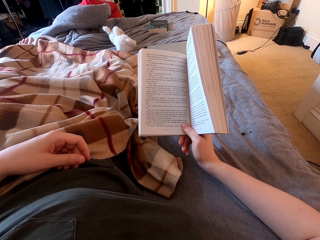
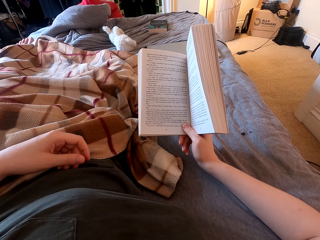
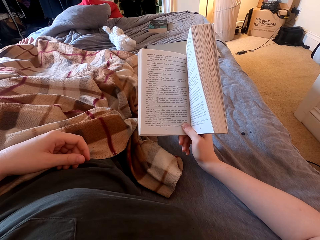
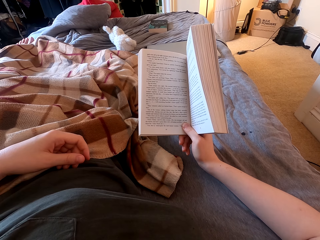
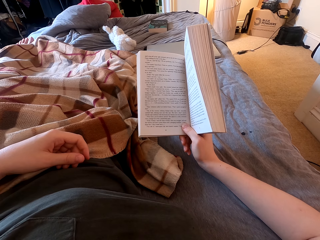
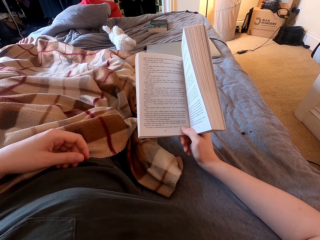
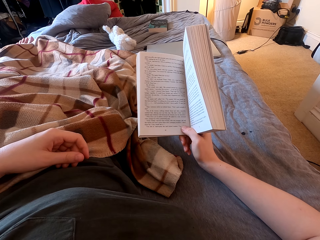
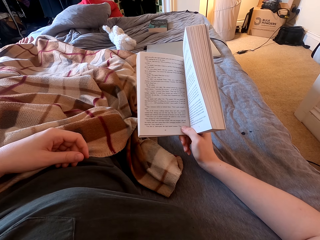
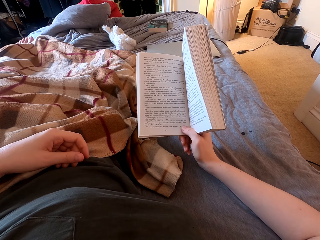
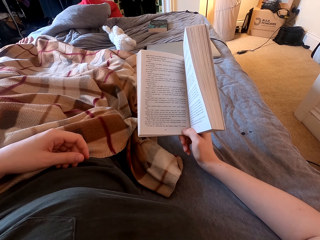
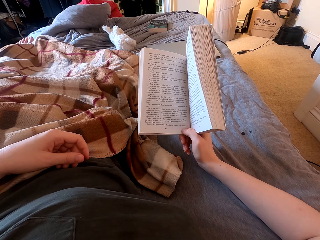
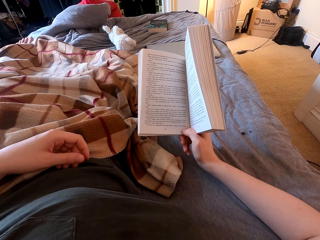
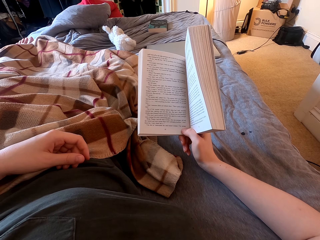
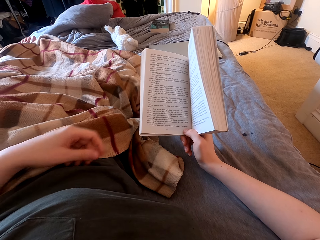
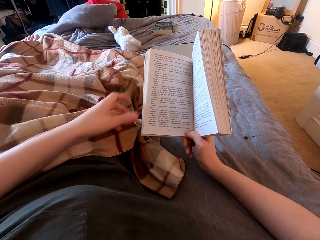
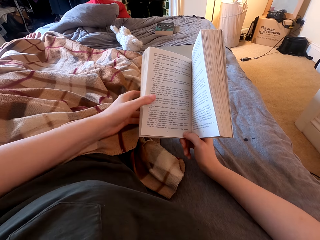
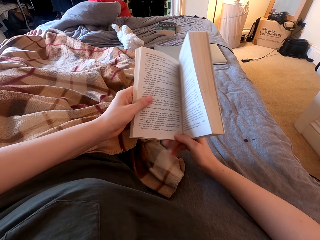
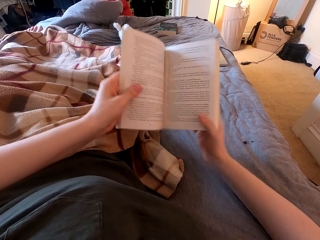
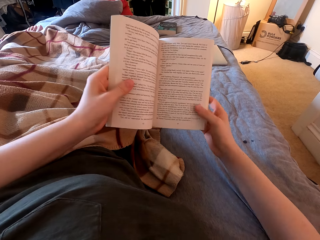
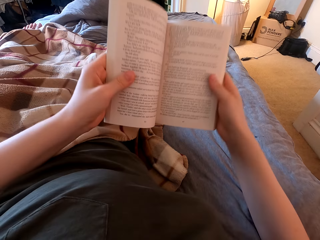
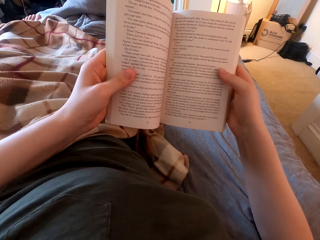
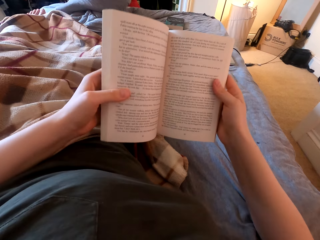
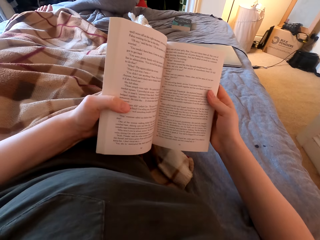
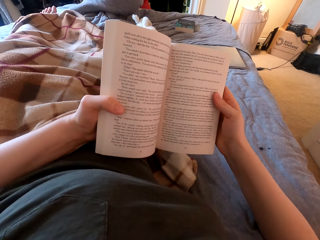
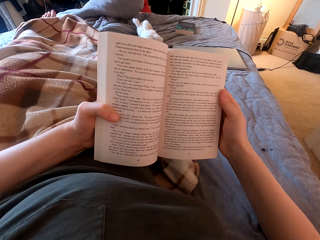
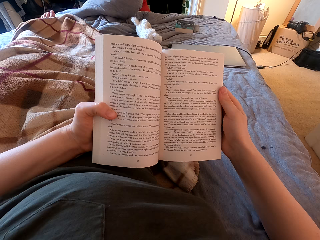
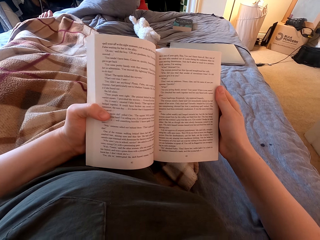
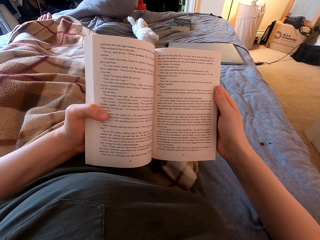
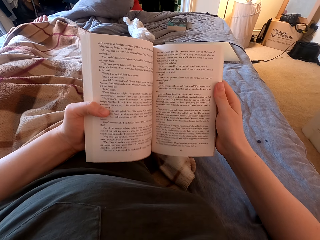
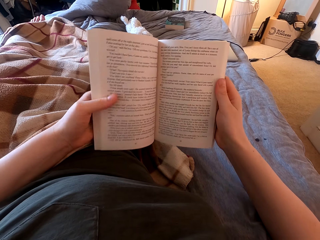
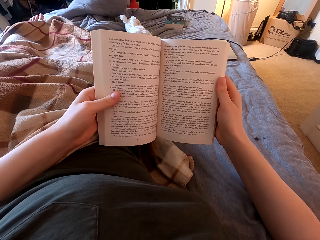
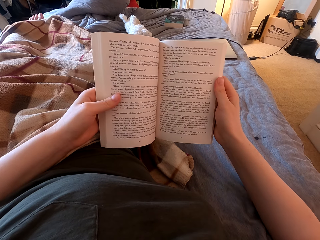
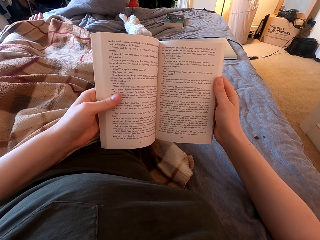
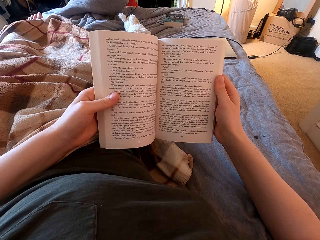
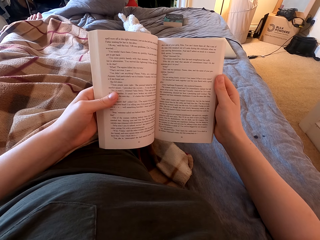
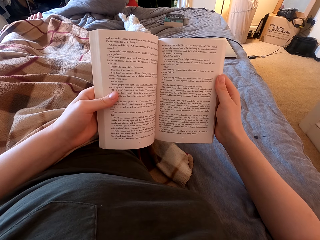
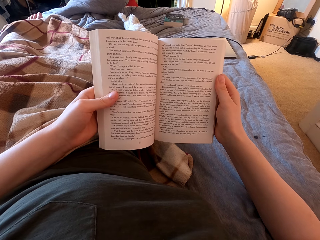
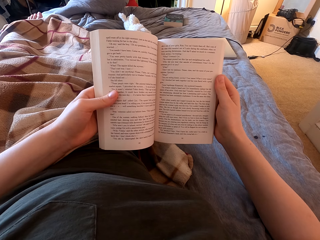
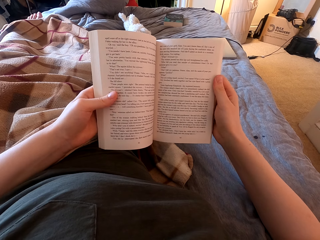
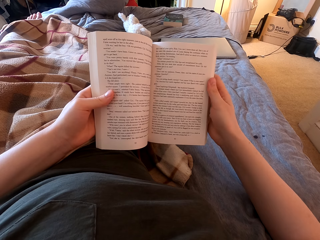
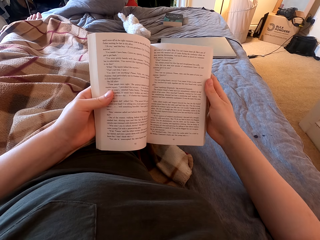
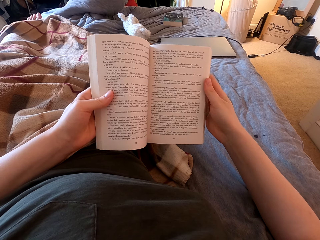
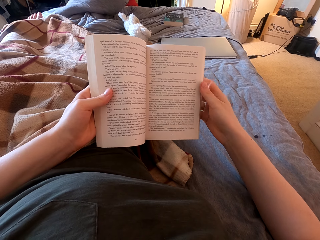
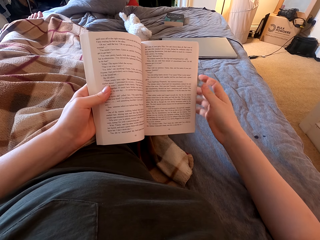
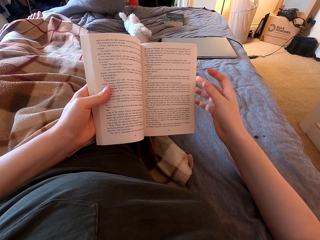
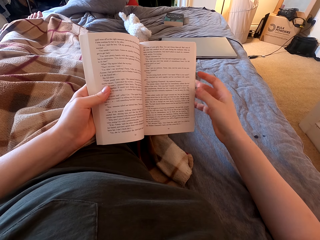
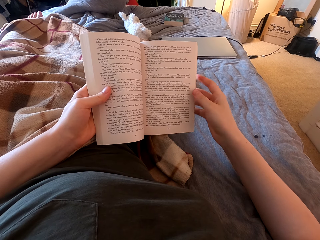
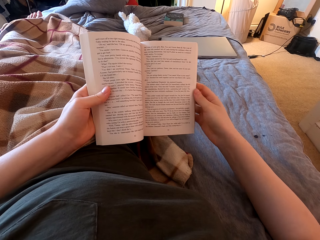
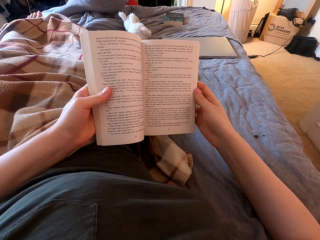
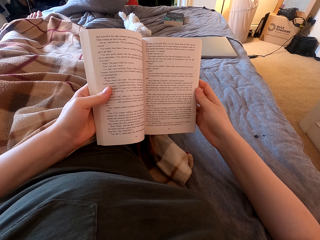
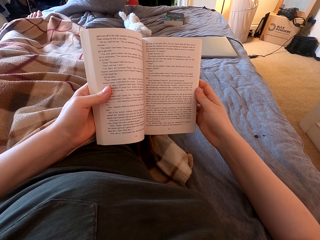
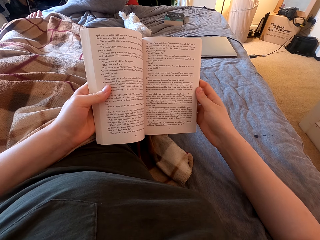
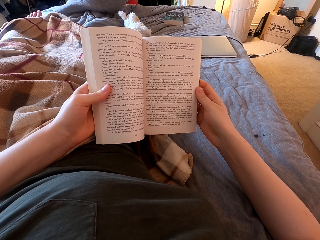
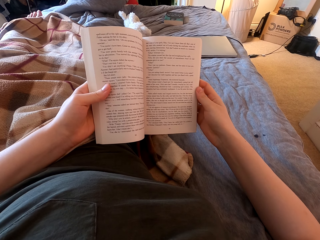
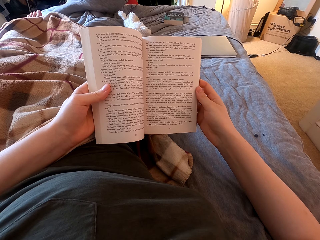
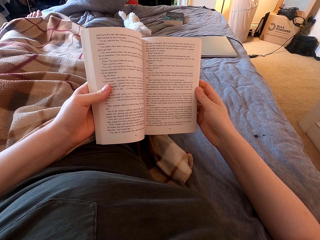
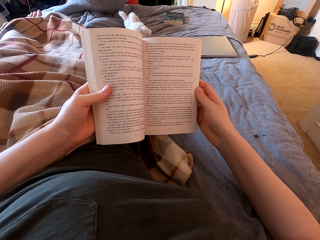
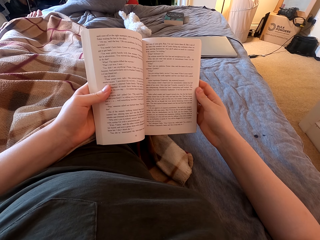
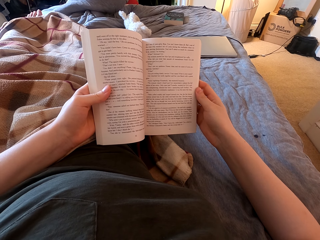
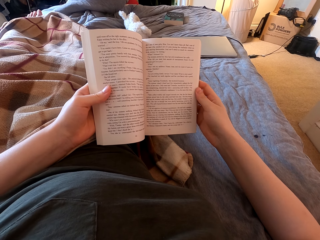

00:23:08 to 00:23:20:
The camera wearer swings the left hand. They hold the book with the left hand. They swing both hands. They read the book.

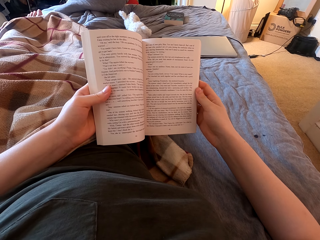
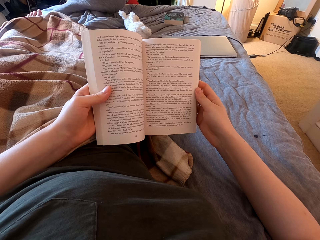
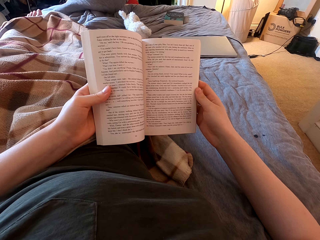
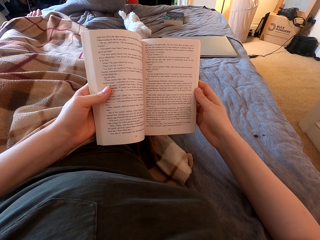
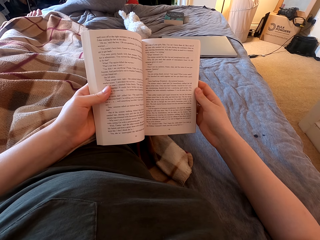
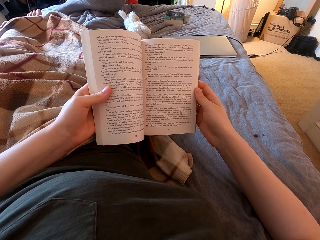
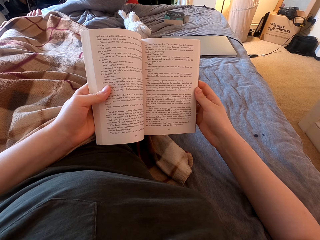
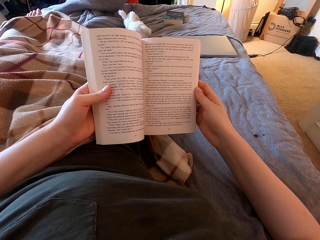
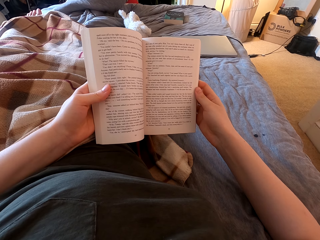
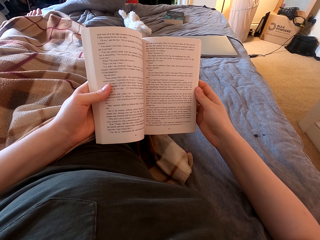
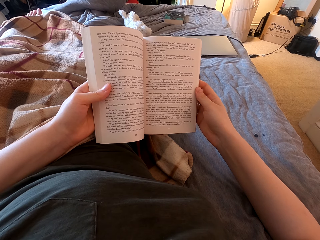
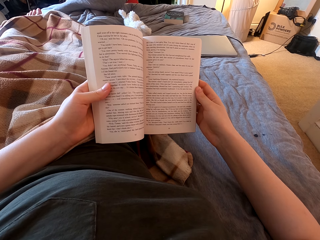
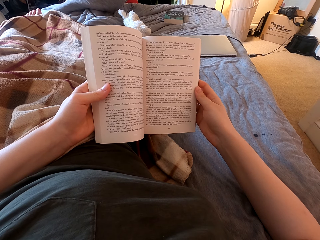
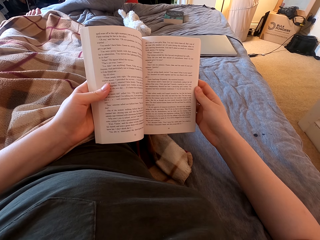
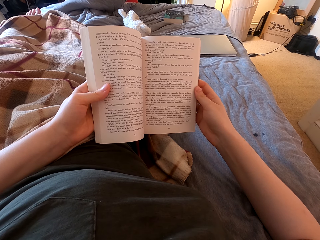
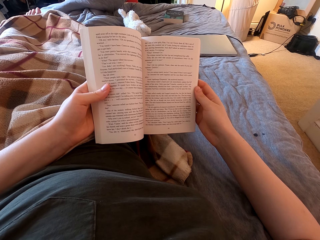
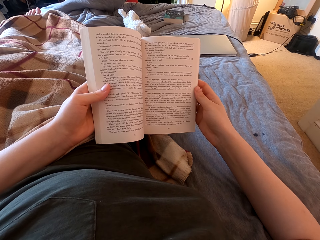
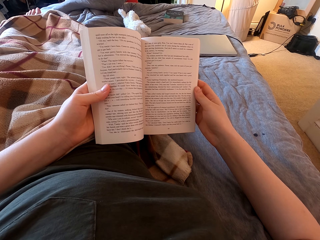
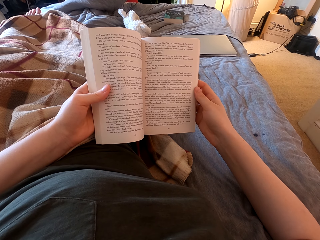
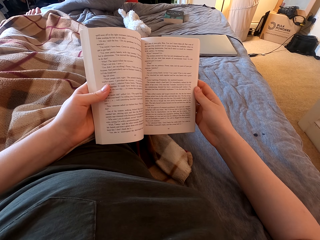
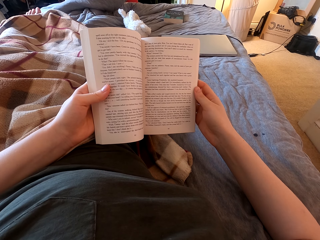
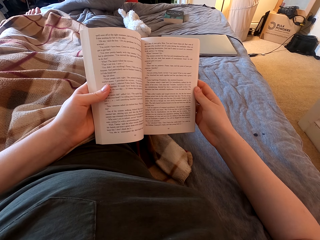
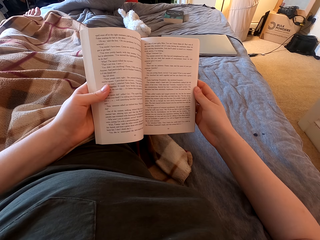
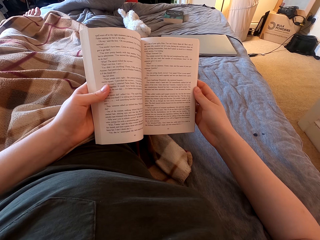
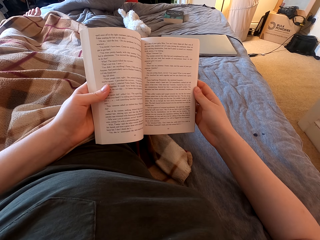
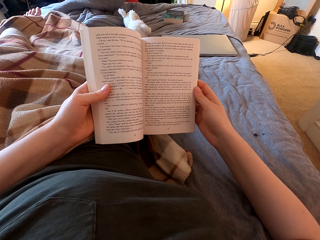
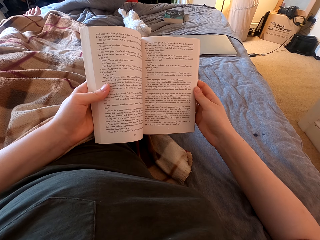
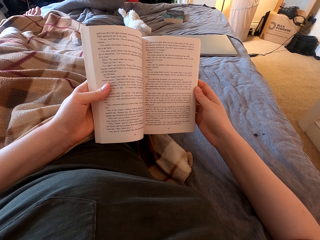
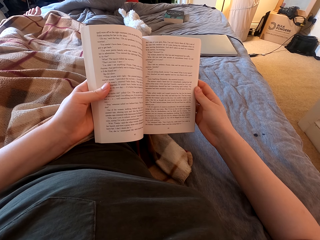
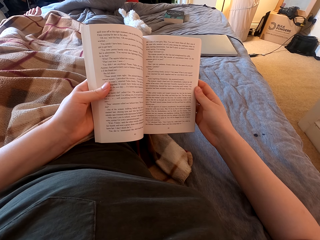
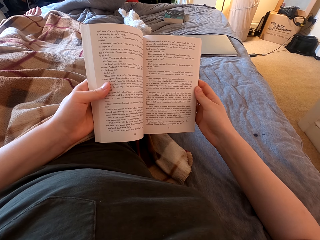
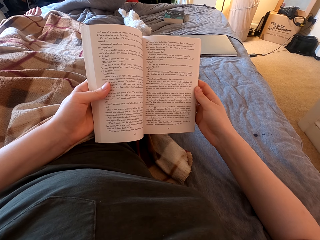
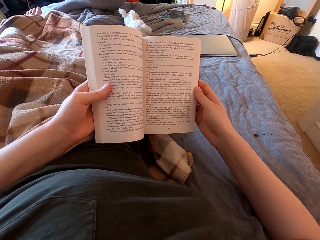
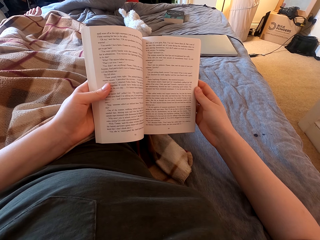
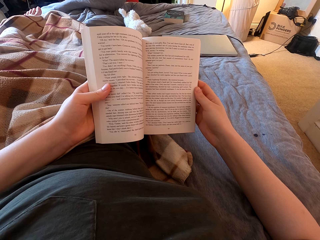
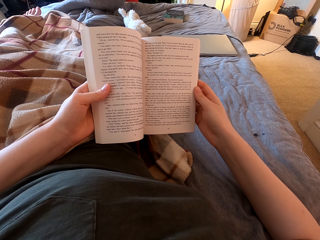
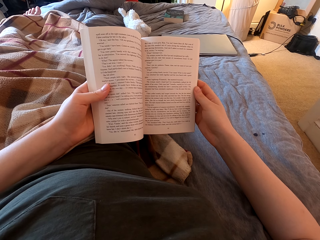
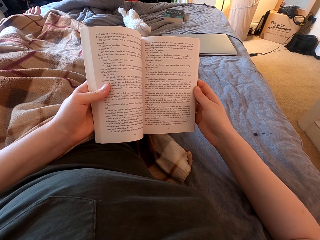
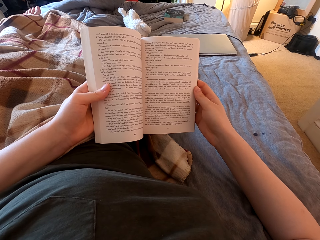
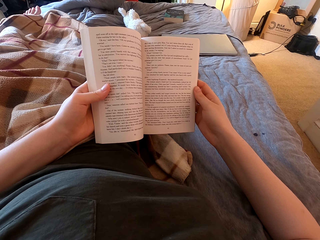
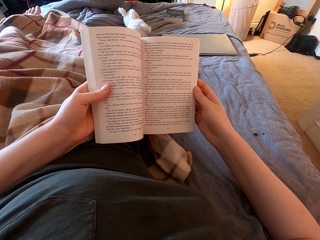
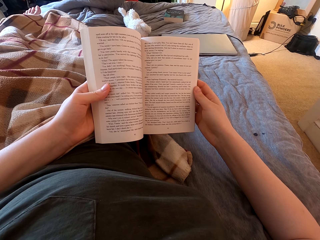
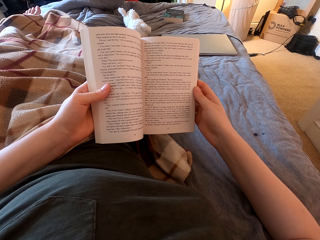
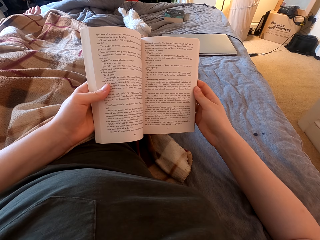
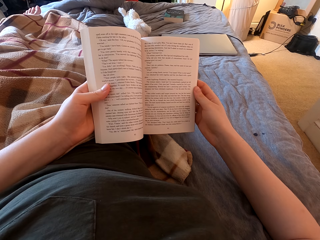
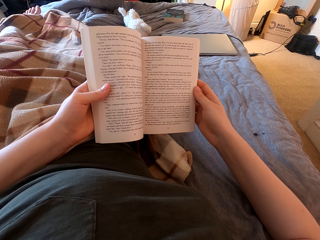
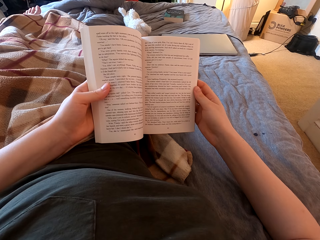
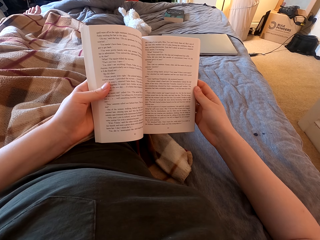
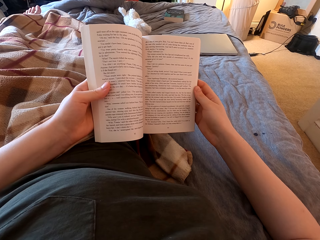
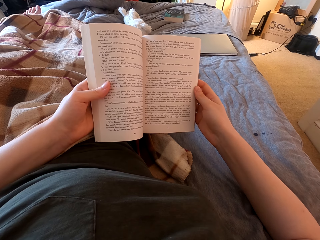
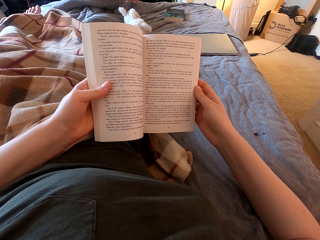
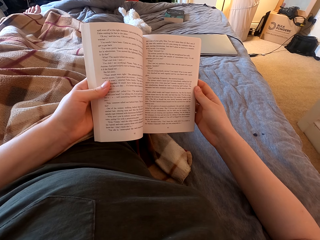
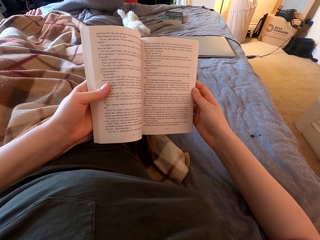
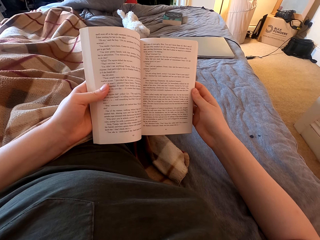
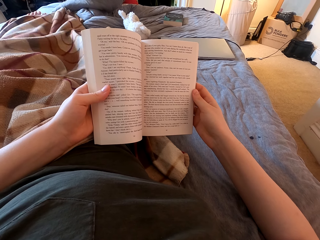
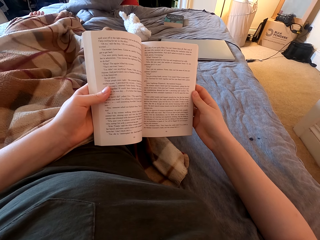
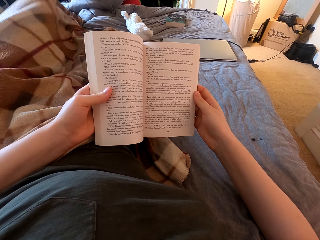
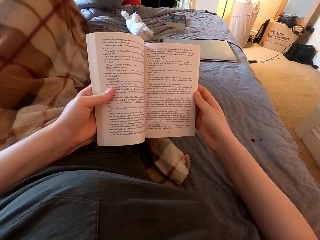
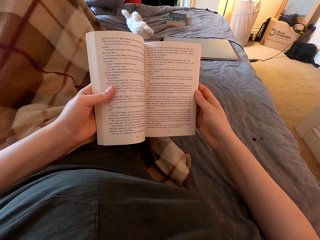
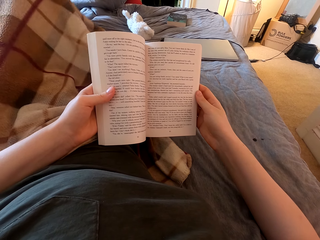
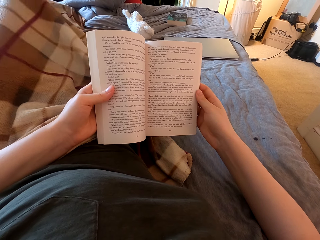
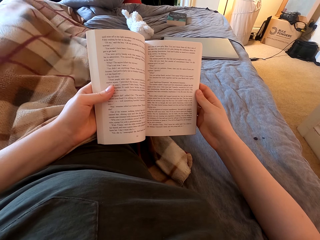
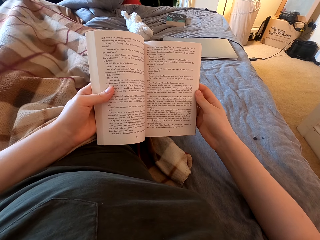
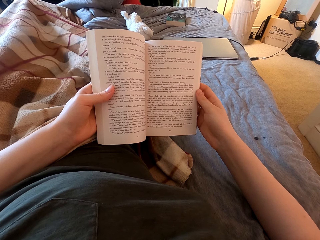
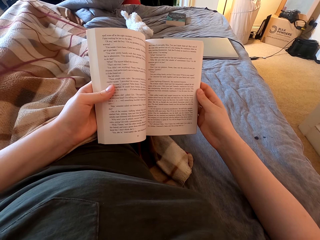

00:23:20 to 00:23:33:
The camera wearer moves both legs.
